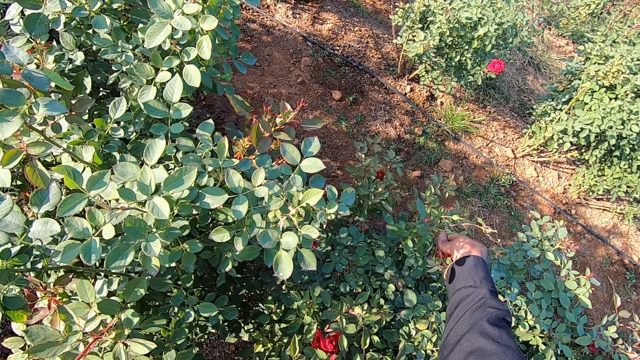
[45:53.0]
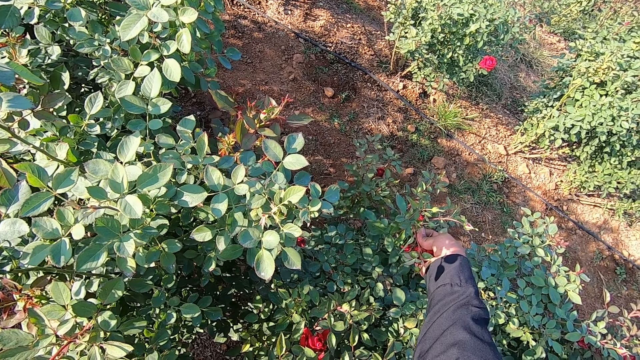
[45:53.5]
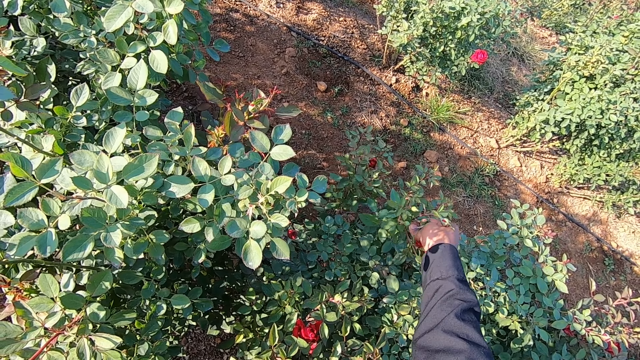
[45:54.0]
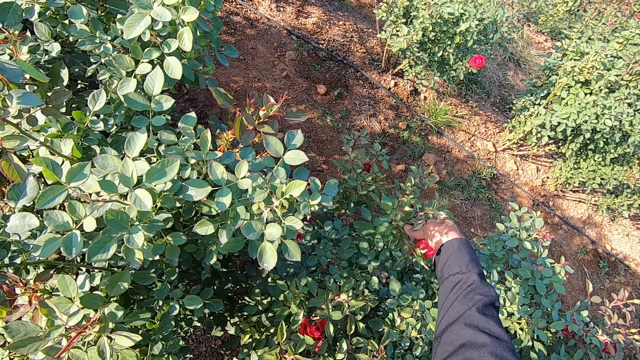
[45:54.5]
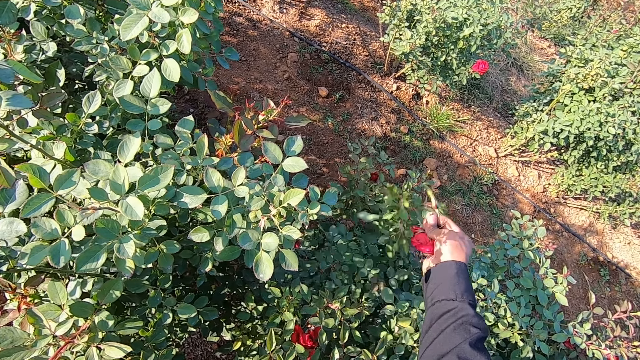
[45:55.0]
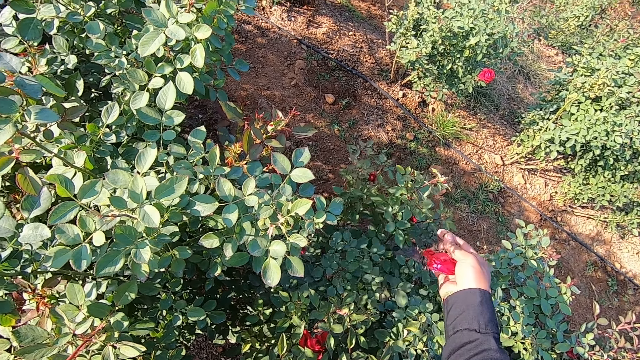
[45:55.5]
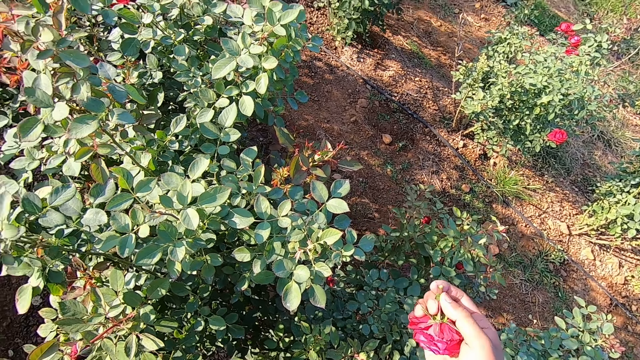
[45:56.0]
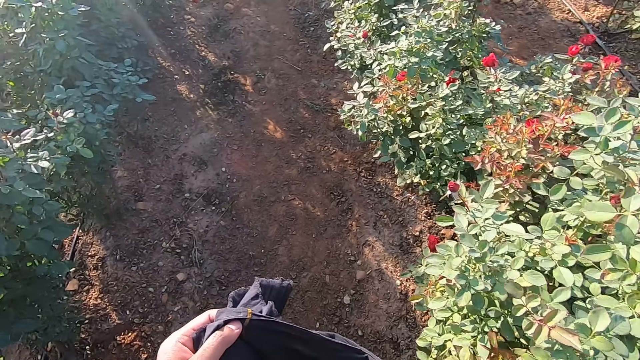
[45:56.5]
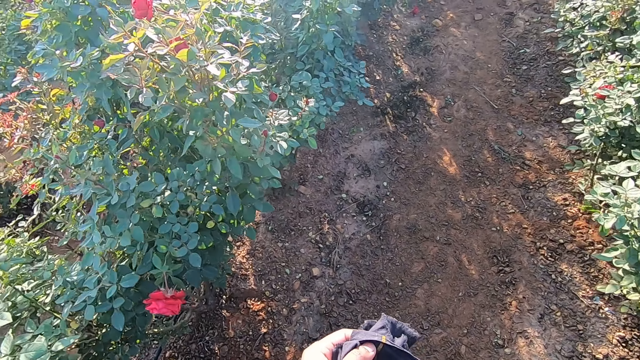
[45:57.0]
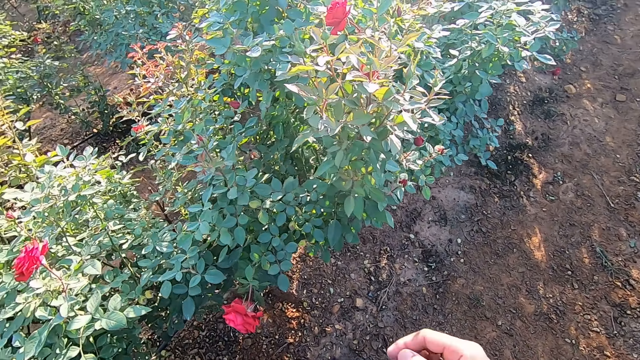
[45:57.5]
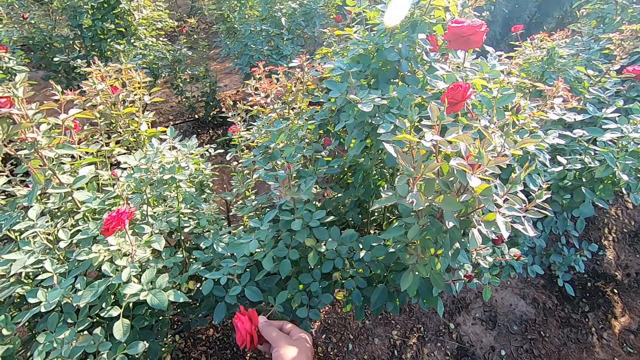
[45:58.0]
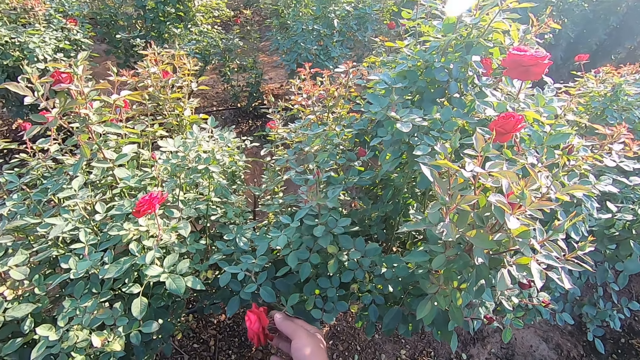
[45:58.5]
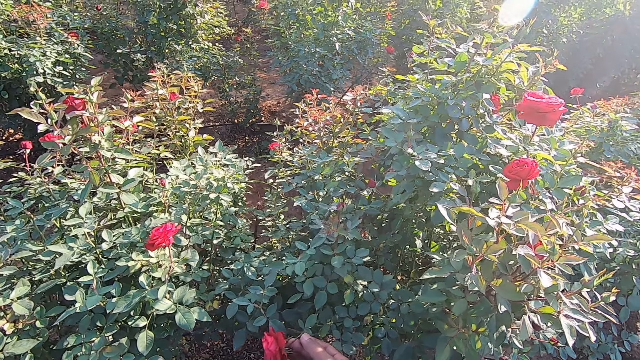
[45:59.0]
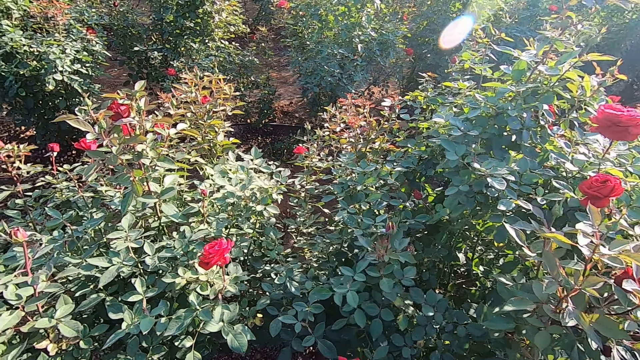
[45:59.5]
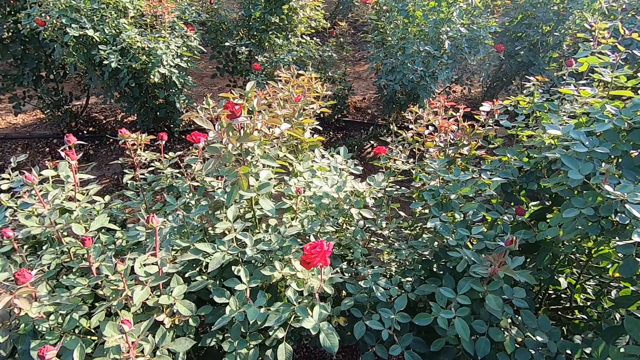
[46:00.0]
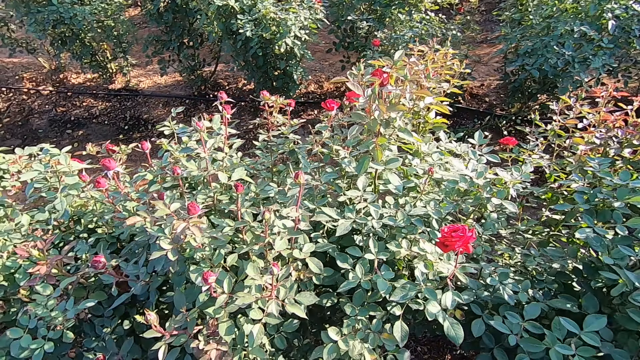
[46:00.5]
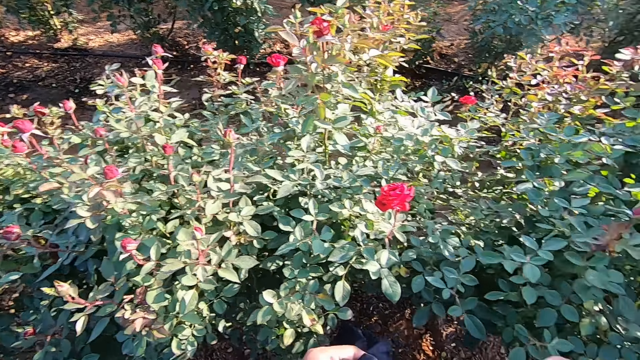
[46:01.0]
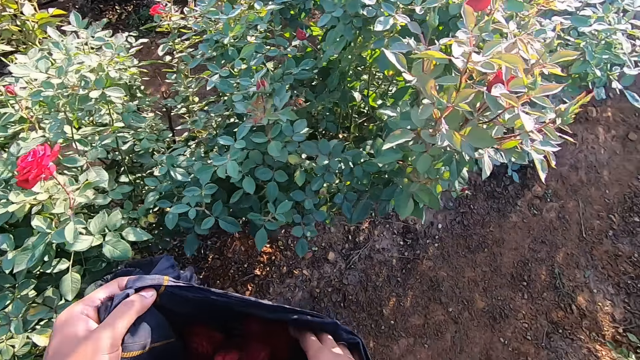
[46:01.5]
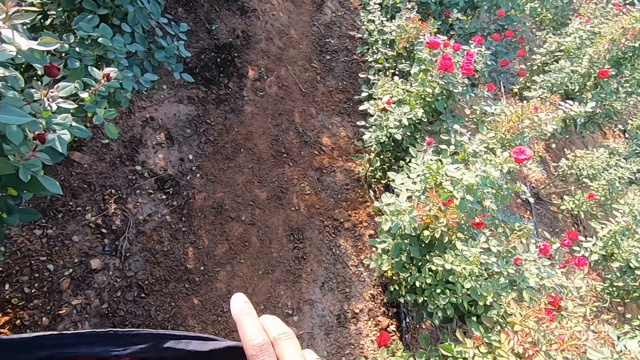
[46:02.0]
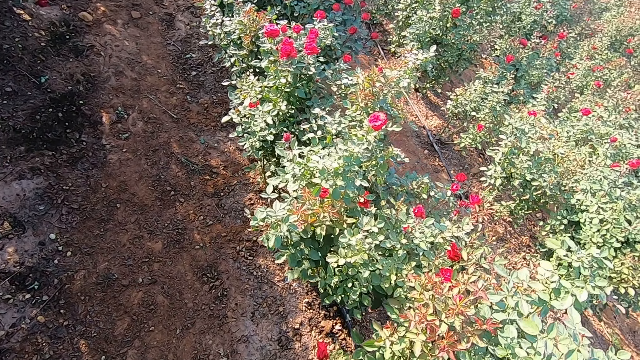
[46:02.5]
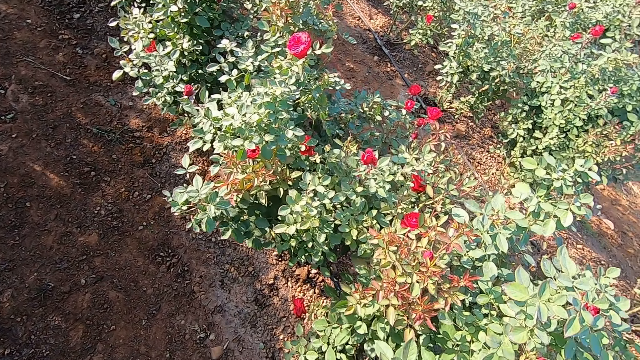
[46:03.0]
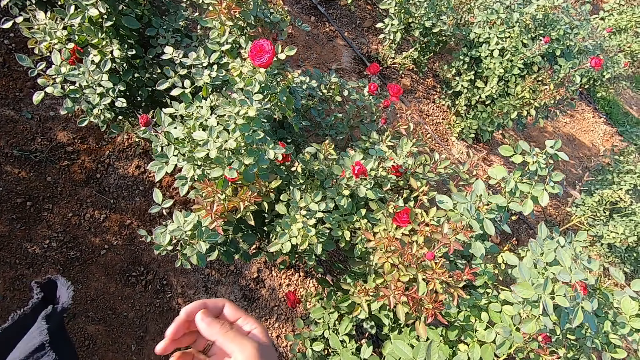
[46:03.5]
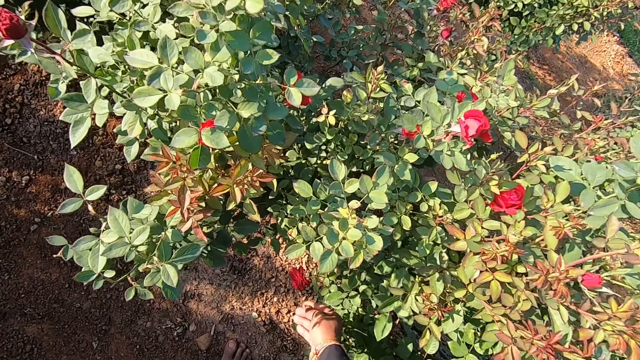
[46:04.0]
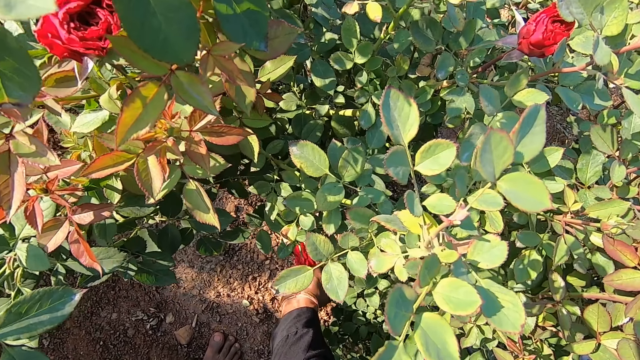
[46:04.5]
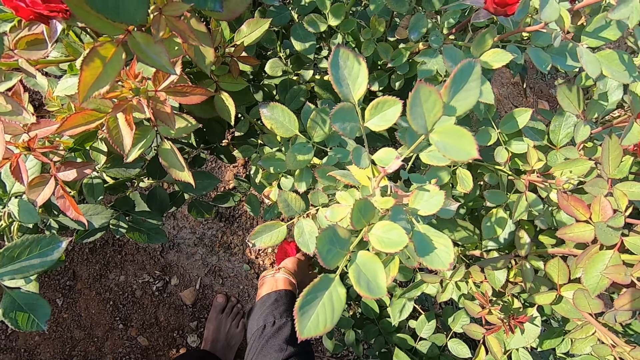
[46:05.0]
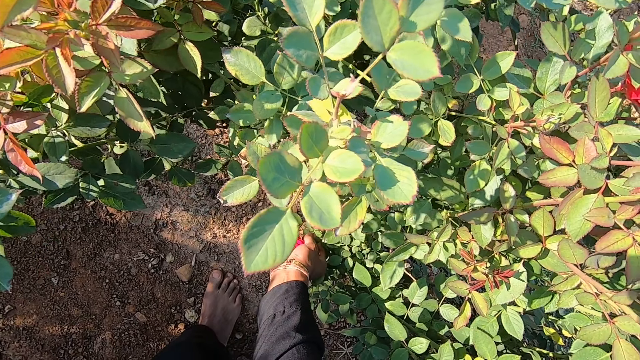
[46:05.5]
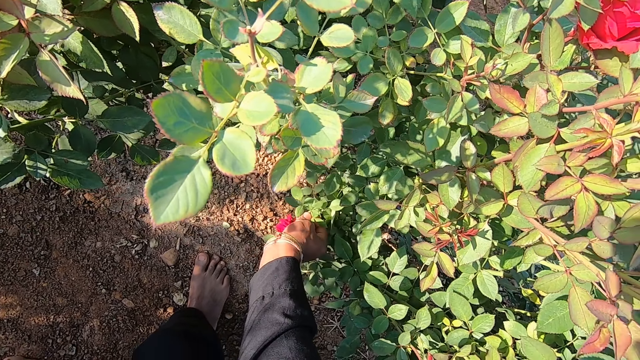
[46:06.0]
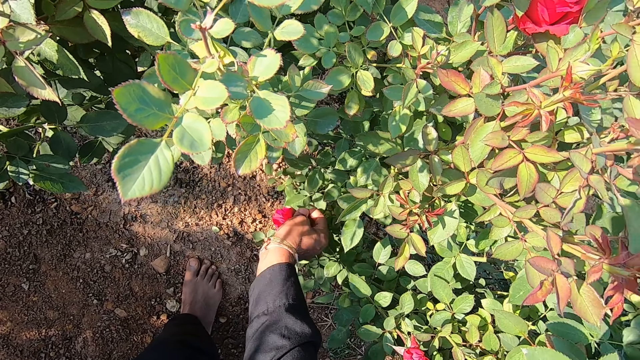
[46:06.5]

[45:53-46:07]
The camera wearer holds the bag with the left hand. He picks a flower bud from a plant with his right hand. He puts the flower bud in the bag in his left hand with his right hand. He picks a flower bud from a plant with his right hand.

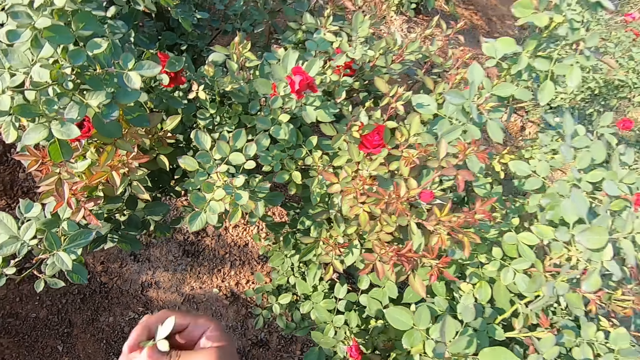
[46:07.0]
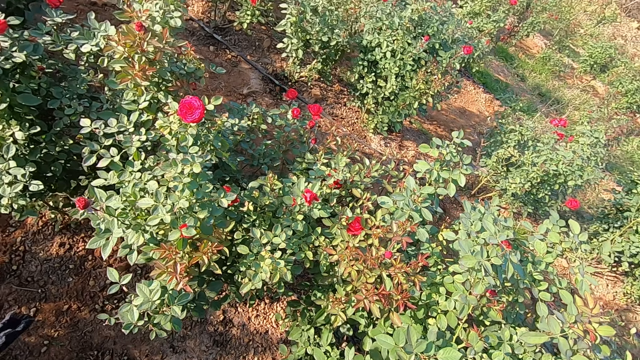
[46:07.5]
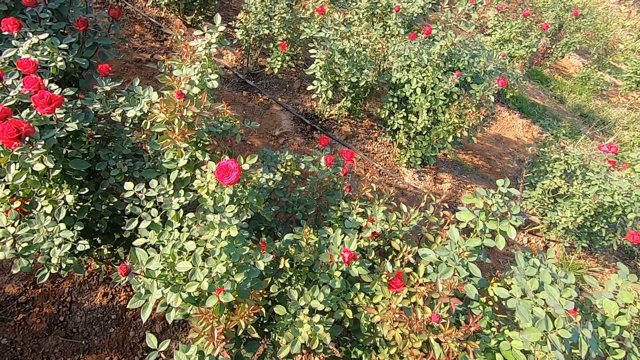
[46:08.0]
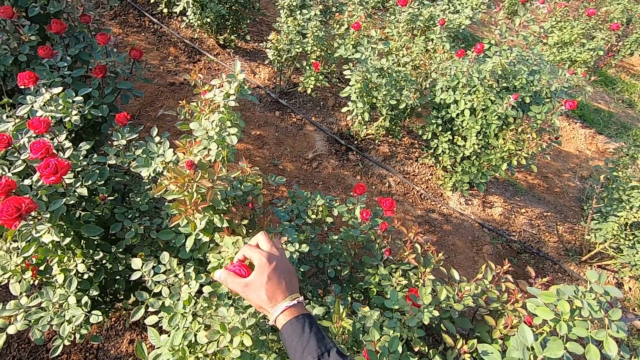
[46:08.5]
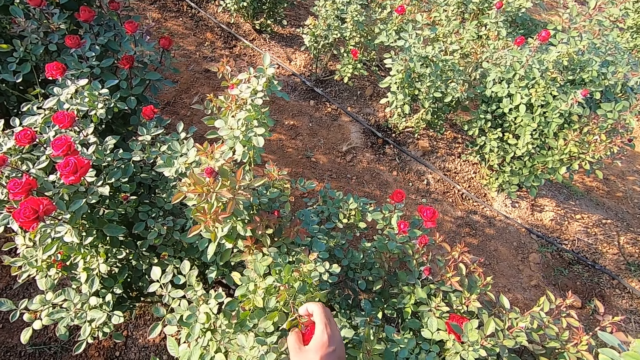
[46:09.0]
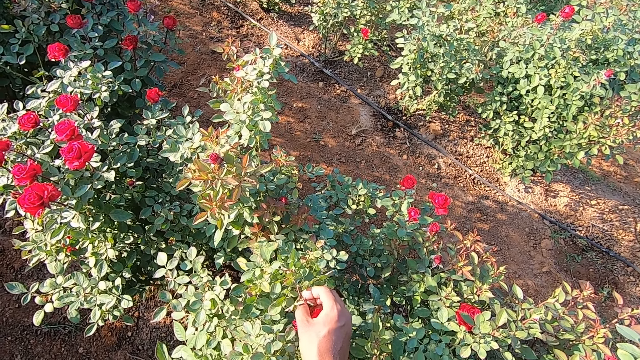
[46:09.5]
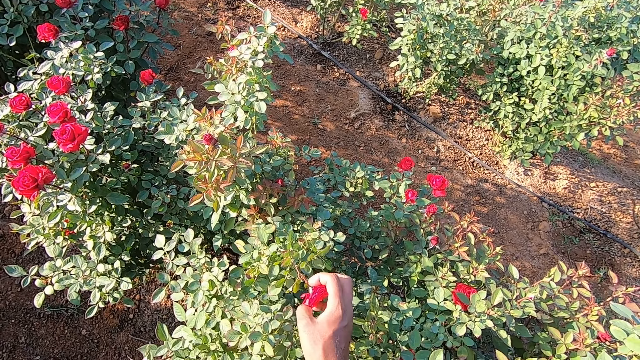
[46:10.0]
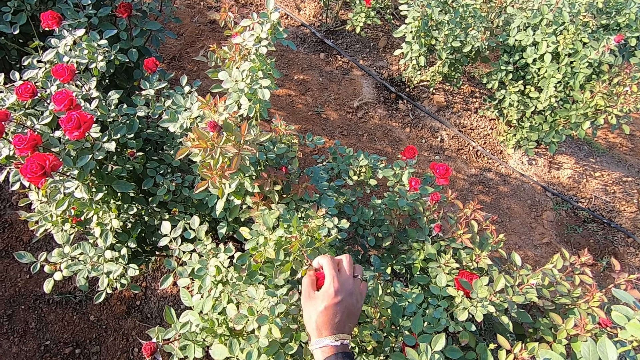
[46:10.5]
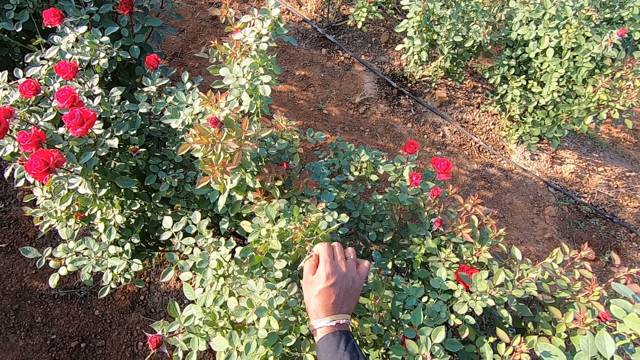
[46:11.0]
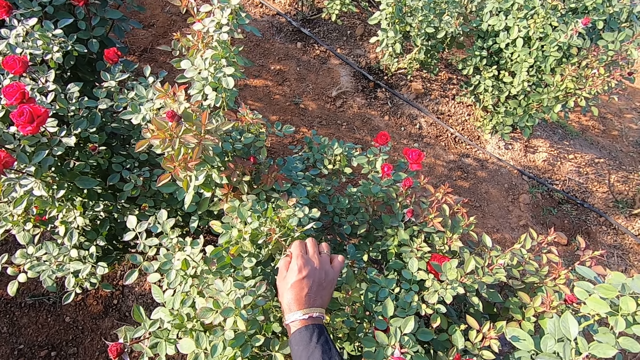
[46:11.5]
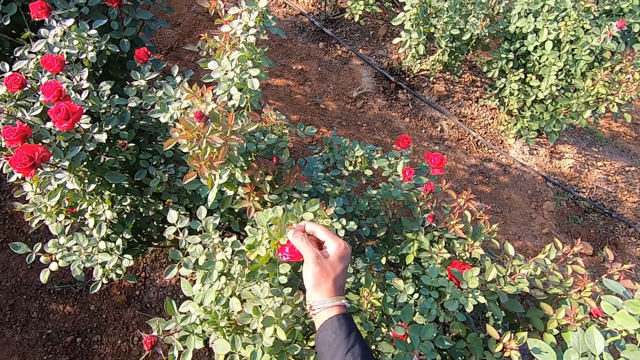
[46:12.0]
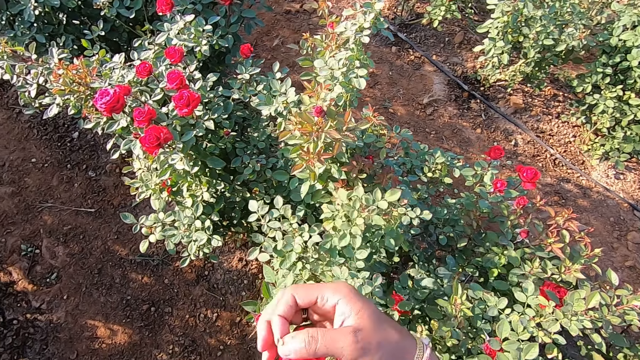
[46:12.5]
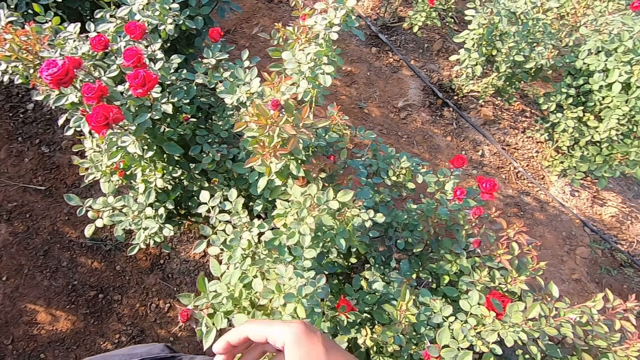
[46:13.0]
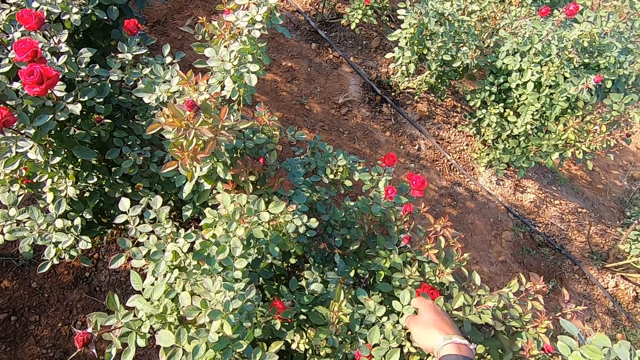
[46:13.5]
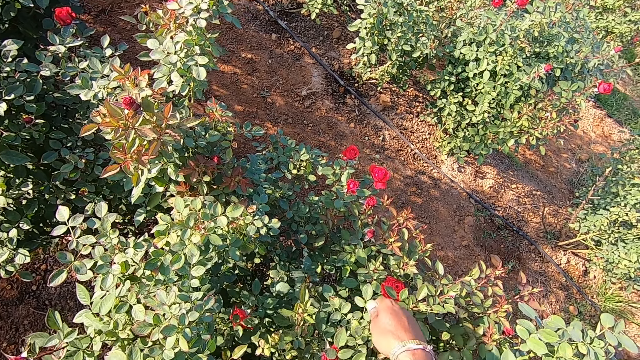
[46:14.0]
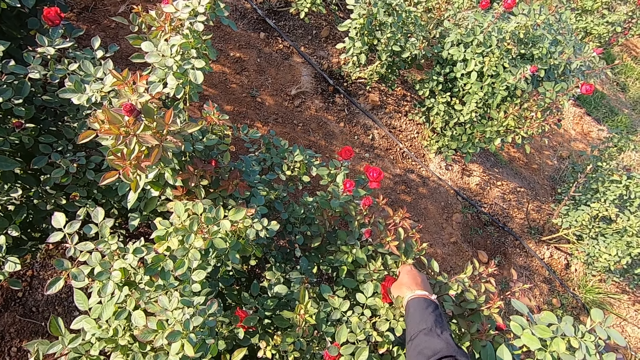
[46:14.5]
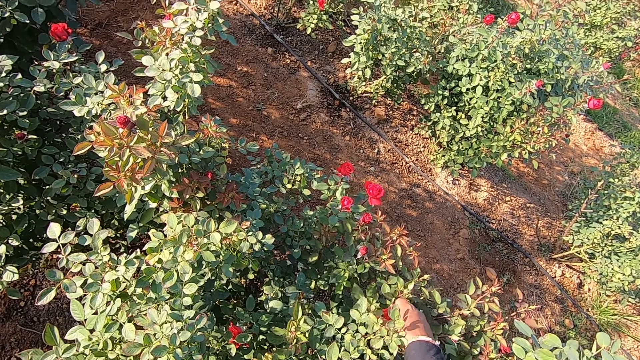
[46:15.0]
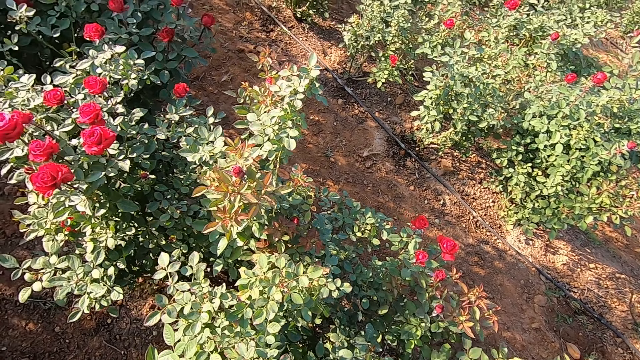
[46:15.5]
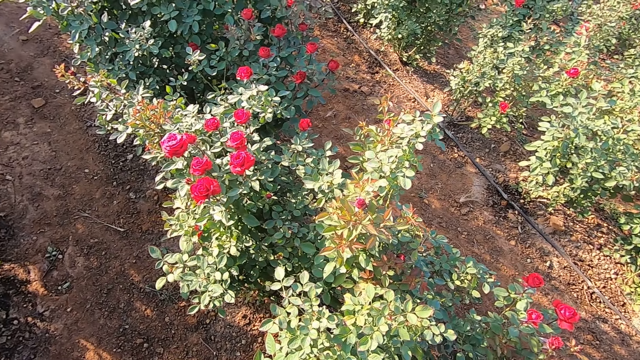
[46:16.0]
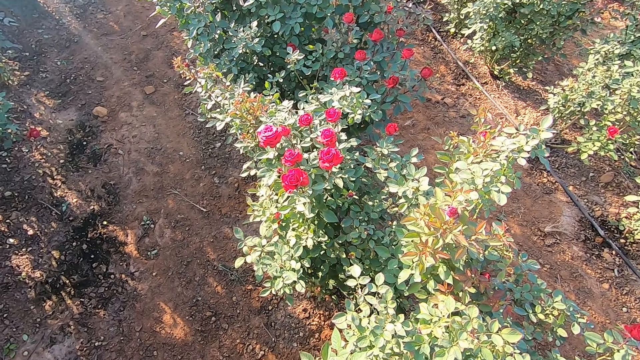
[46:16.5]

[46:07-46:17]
The camera wearer picks a flower bud from a plant with his right hand. He puts the flower bud in the bag in his left hand with his right hand. He places the right hand on the bush. He picks a flower bud from the plant with his right hand.
